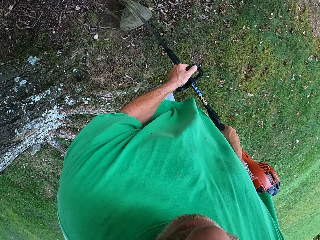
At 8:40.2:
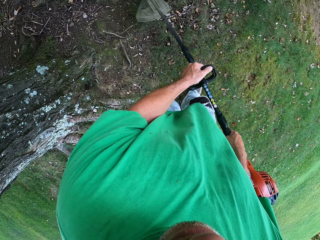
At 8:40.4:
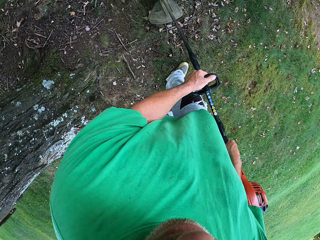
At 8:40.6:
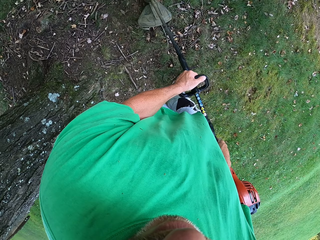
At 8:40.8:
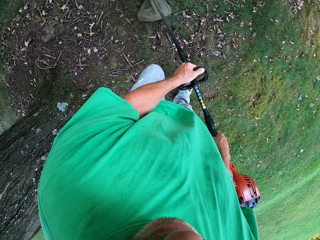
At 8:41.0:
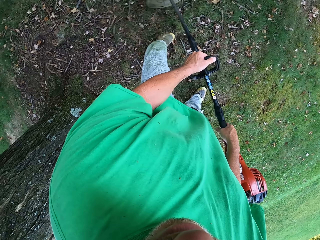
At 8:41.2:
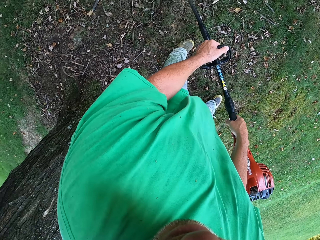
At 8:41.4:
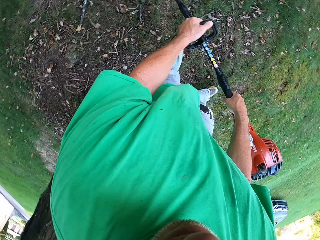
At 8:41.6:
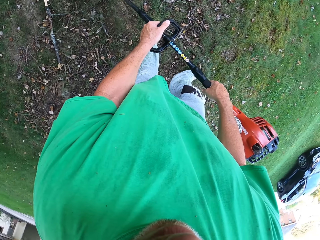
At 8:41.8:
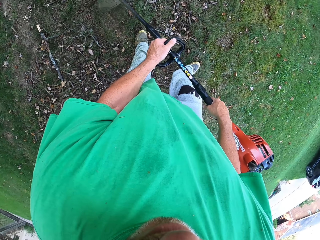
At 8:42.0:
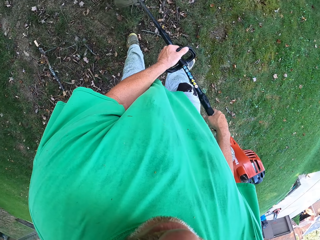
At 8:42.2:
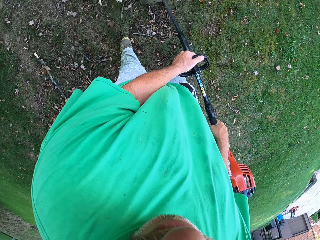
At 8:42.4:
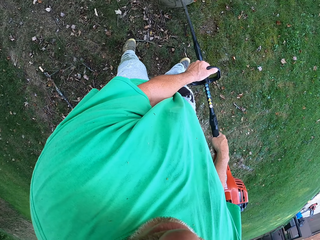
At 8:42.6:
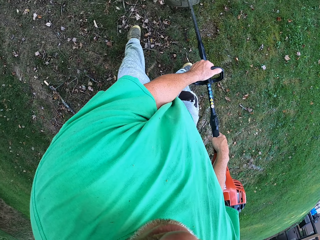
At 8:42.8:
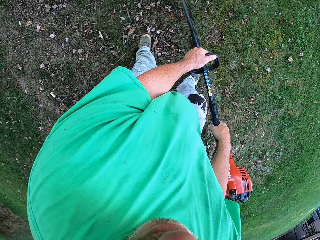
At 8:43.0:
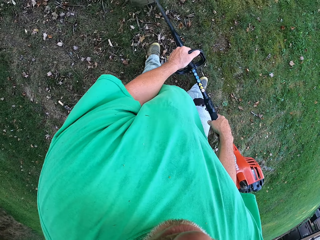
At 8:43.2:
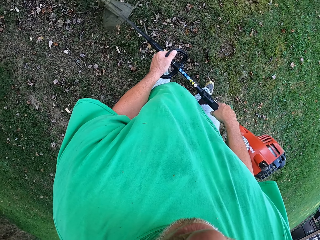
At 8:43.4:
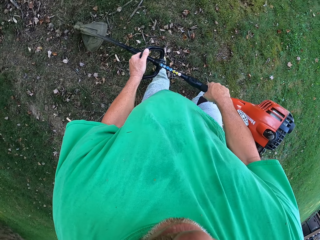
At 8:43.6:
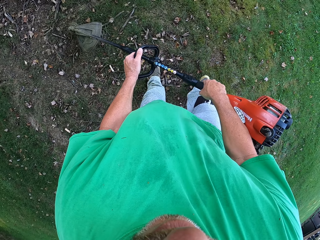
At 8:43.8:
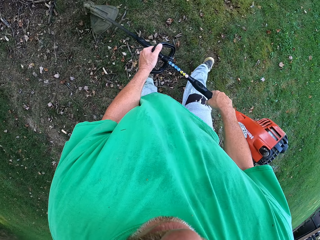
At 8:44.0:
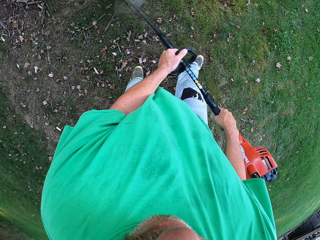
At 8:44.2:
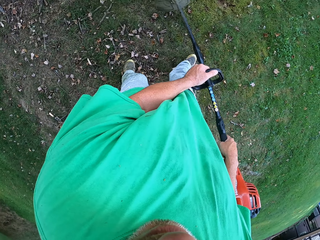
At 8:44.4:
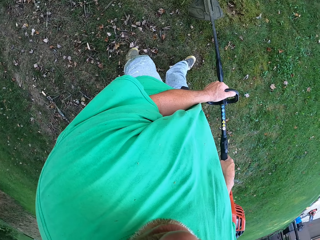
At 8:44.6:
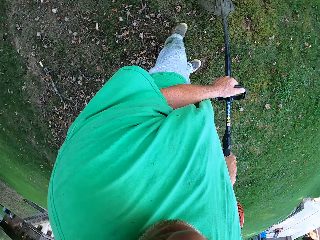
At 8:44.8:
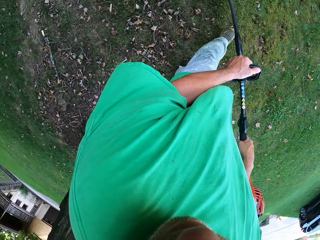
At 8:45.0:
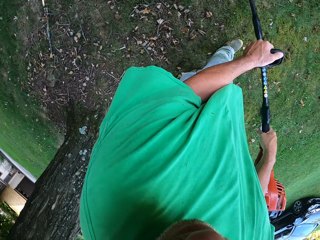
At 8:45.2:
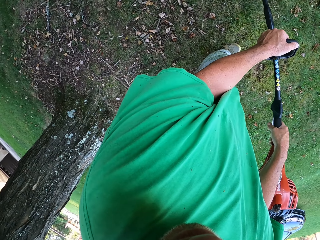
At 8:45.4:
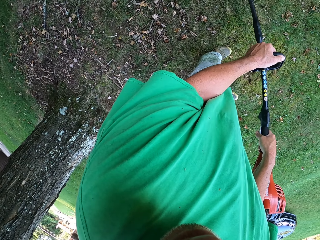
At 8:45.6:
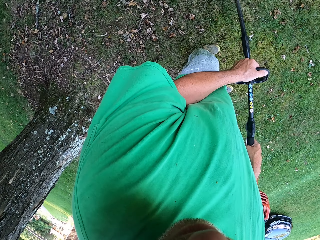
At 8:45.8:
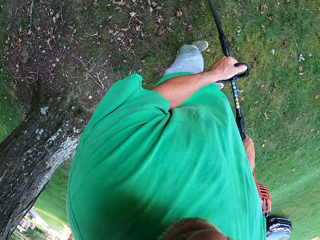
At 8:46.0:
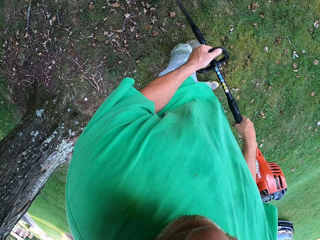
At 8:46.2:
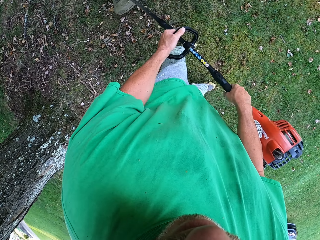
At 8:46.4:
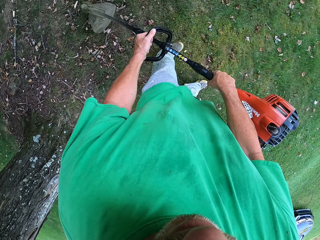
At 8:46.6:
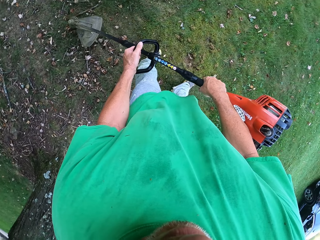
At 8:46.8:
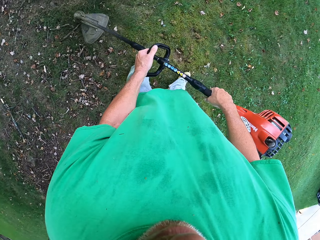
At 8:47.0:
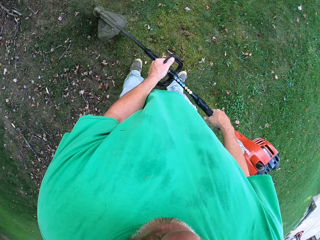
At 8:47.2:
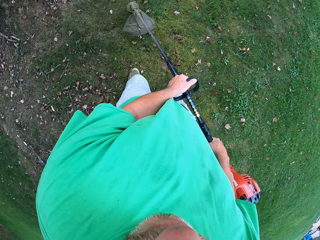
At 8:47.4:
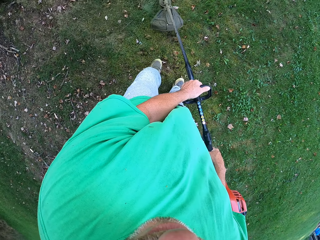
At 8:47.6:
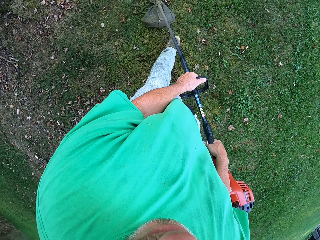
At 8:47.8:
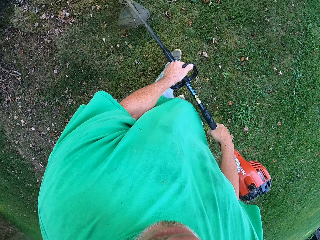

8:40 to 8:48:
The camera wearer adjusts a brush cutter on the ground. They cut grass with the brush cutter.
